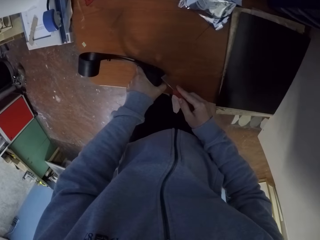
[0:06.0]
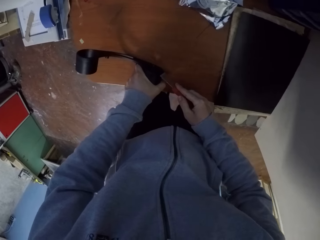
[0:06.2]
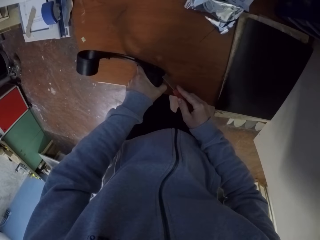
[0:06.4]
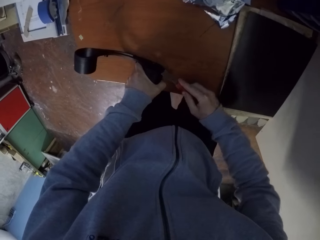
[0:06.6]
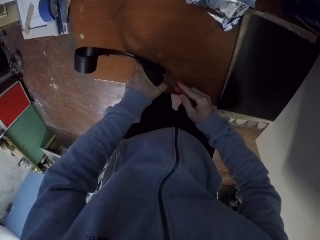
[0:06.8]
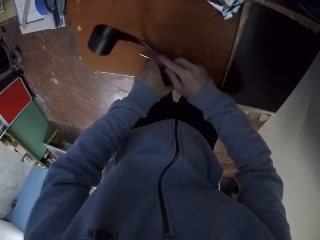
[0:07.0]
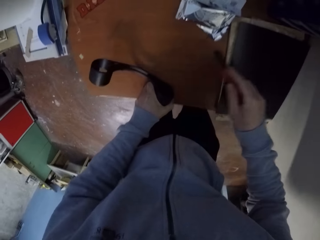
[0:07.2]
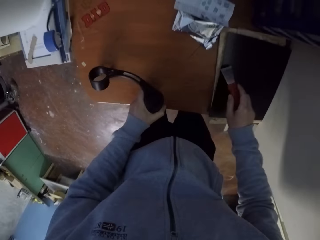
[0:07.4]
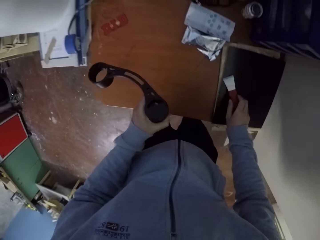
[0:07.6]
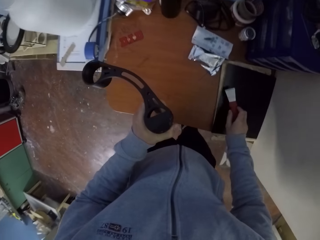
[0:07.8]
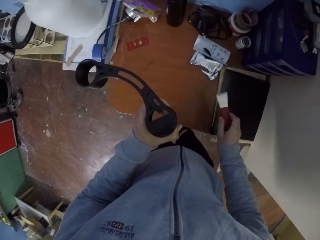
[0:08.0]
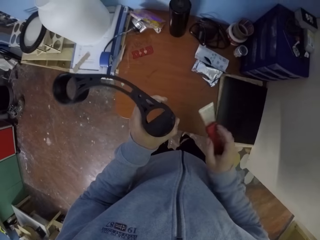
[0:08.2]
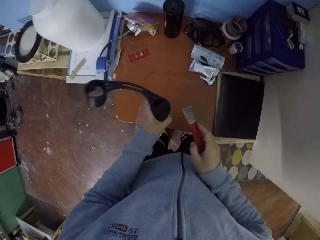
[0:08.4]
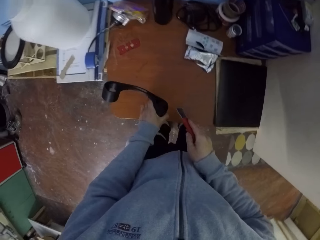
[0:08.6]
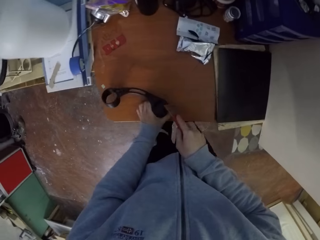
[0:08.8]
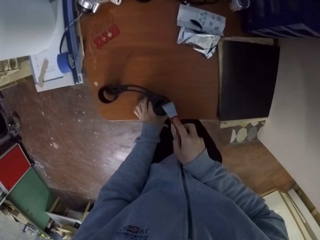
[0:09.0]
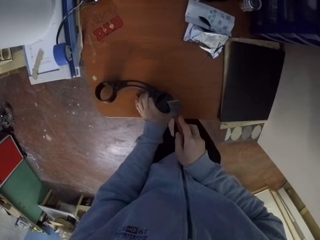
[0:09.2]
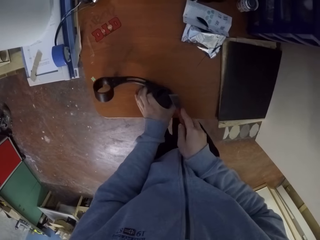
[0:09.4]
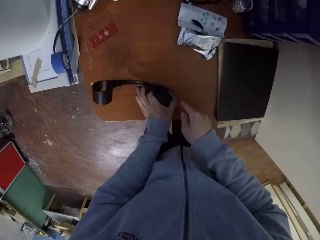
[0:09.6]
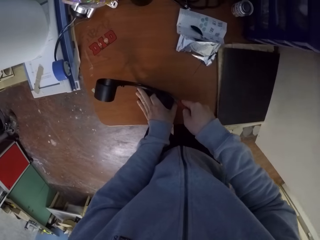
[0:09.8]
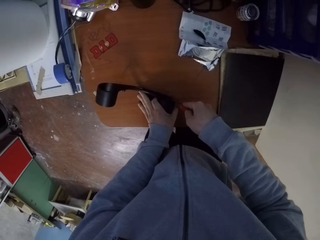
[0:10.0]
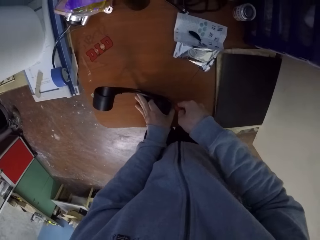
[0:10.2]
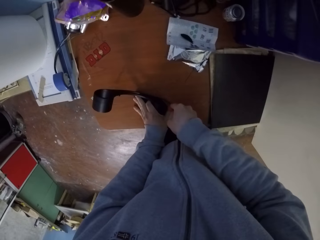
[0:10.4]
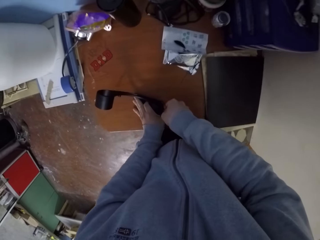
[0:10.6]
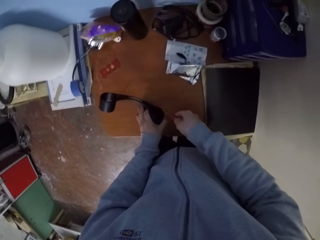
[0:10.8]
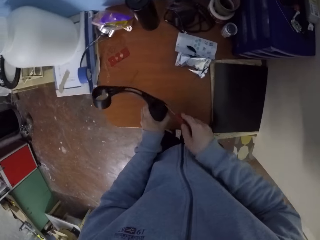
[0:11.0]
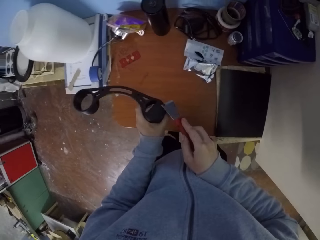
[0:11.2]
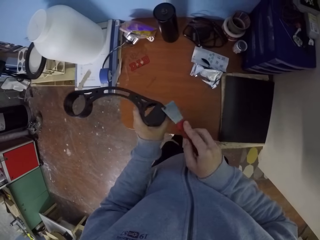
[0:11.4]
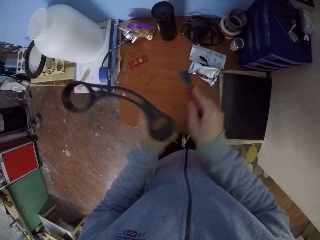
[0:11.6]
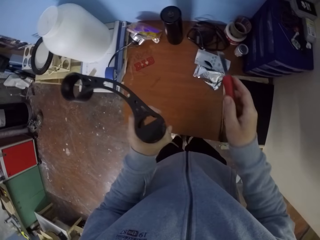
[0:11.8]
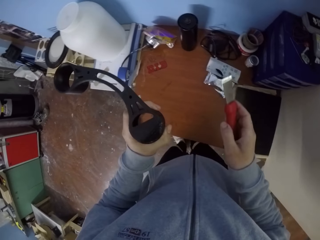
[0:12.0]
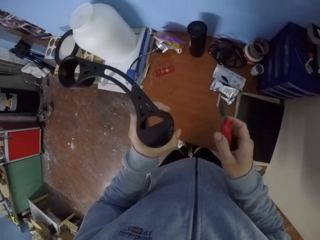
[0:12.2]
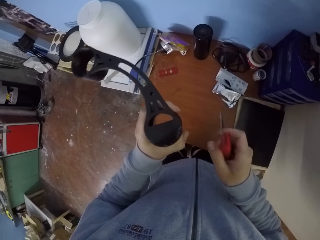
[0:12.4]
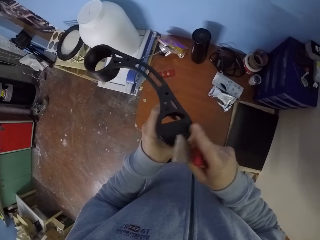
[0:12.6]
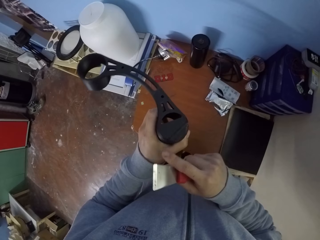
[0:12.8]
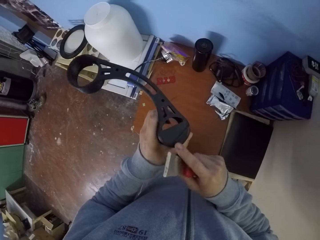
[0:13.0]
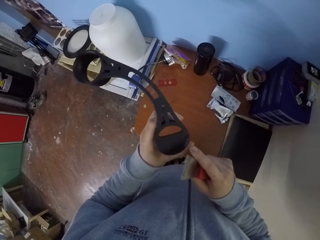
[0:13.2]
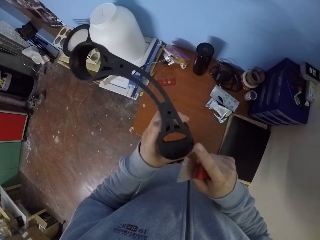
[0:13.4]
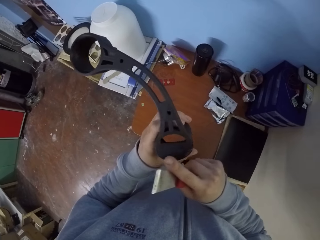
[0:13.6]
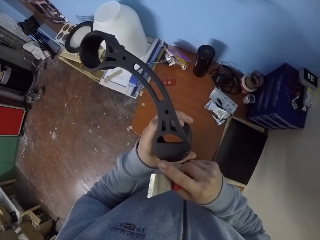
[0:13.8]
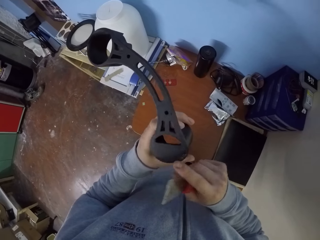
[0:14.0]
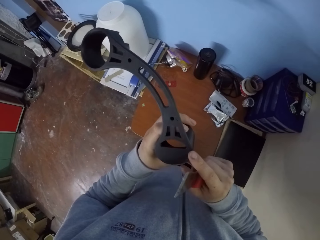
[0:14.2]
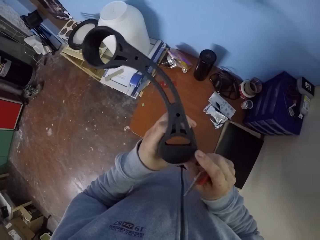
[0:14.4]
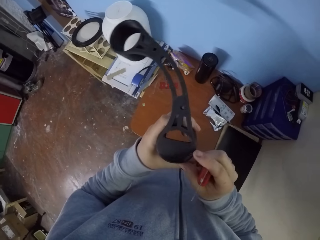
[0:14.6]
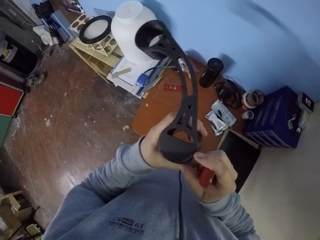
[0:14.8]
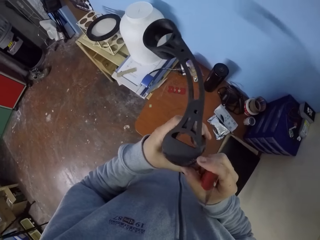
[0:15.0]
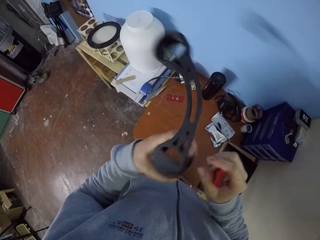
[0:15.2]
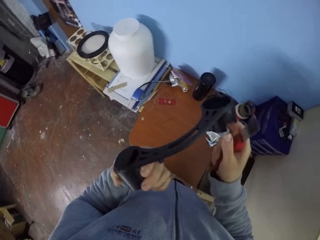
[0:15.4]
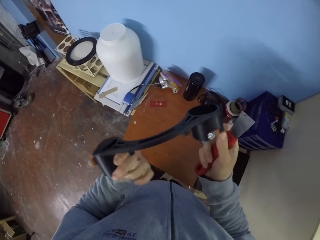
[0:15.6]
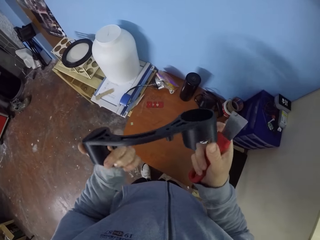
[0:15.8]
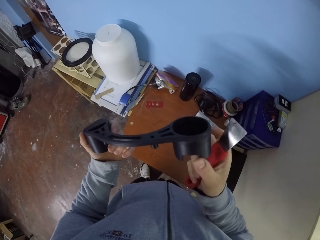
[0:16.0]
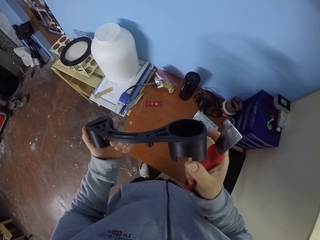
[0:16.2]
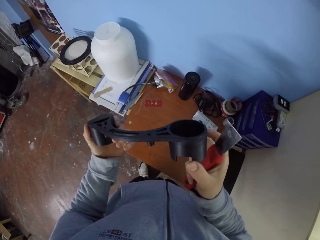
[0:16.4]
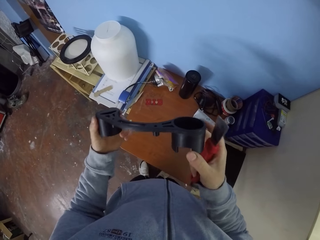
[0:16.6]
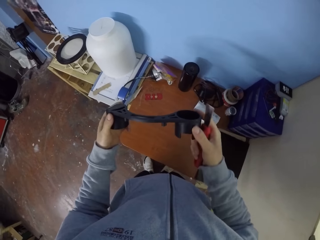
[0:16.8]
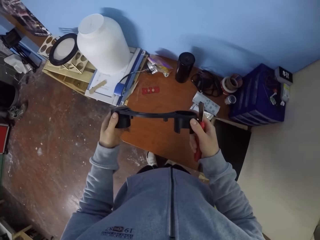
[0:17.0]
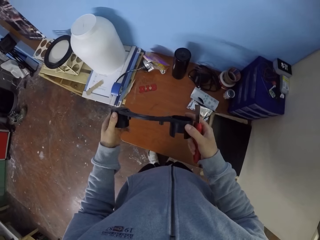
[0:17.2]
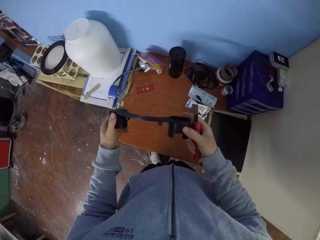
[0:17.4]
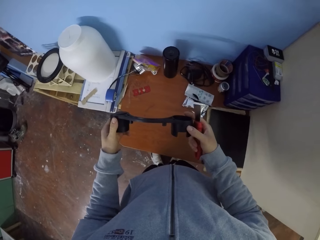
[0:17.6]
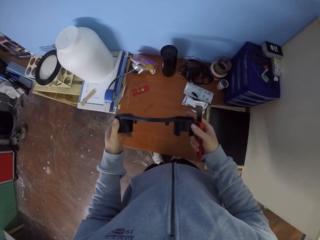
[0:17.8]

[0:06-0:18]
The camera wearer picks up the plastic case on the table with his left hand. He opens a part of the plastic case in his left hand on the table with the scraper in his right hand. He picks up the plastic case on the table with his left hand and the scraper in his right hand. He touches the plastic case in his left hand with his right hand. He looks at something.

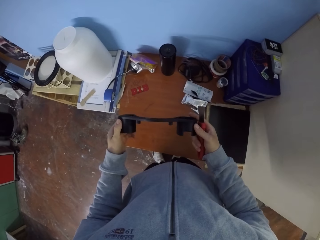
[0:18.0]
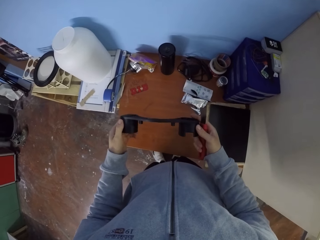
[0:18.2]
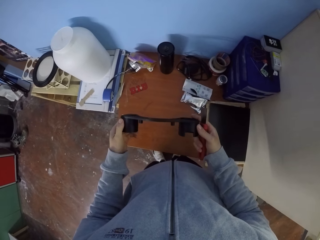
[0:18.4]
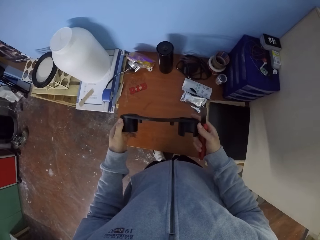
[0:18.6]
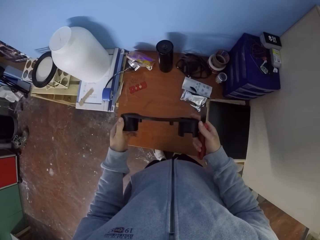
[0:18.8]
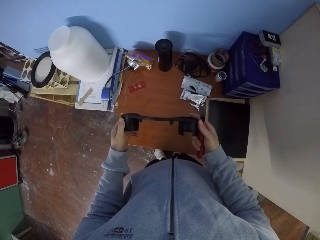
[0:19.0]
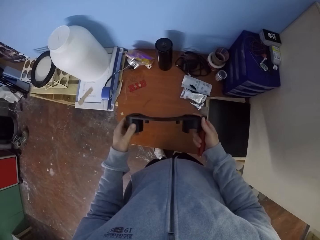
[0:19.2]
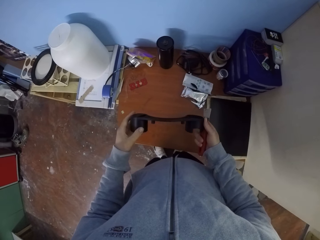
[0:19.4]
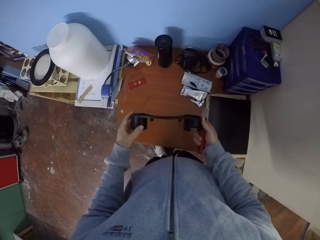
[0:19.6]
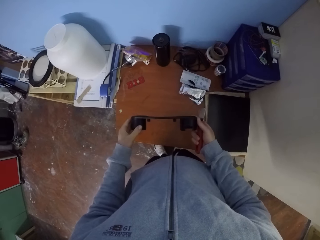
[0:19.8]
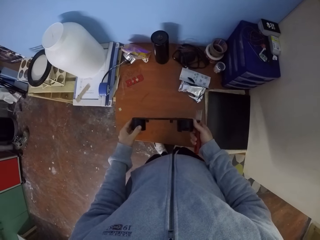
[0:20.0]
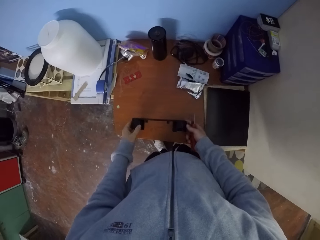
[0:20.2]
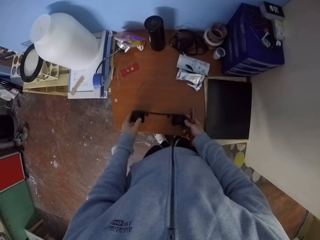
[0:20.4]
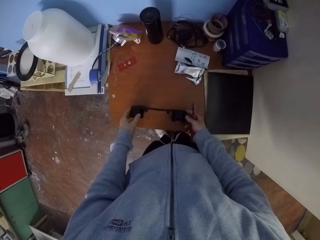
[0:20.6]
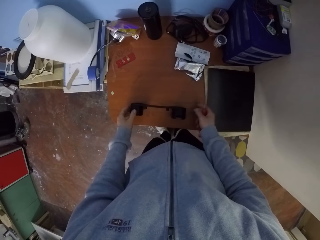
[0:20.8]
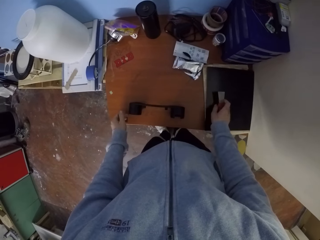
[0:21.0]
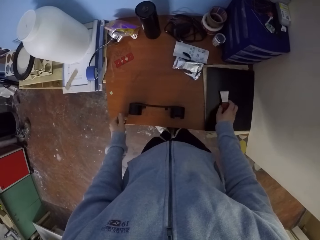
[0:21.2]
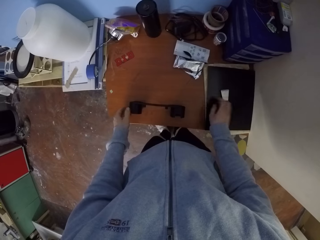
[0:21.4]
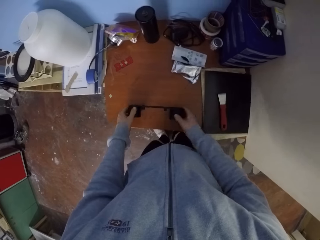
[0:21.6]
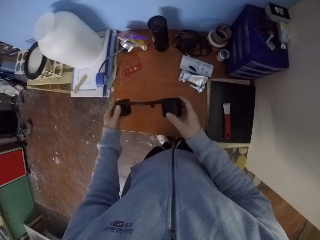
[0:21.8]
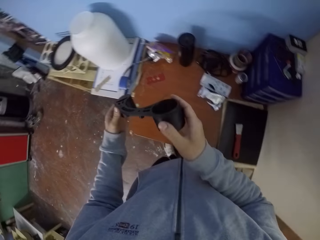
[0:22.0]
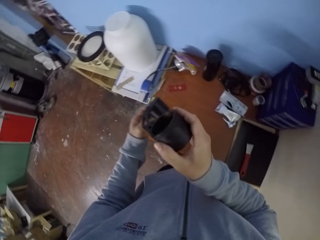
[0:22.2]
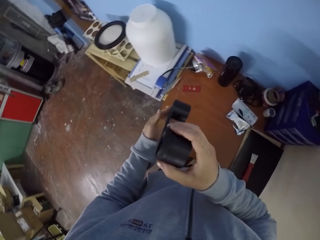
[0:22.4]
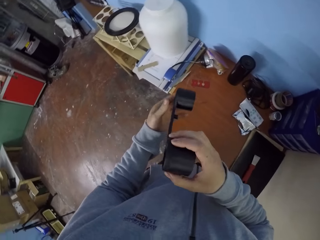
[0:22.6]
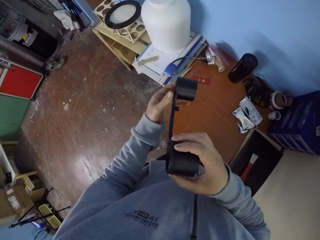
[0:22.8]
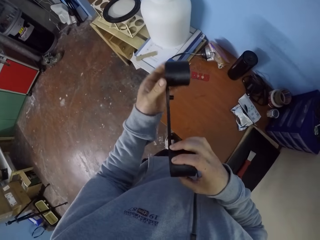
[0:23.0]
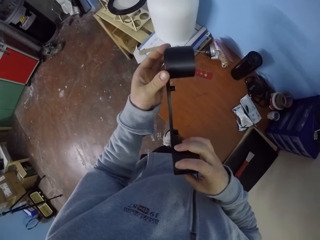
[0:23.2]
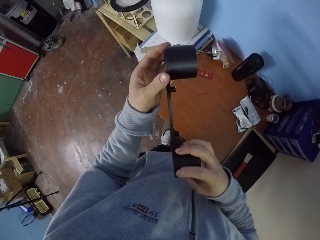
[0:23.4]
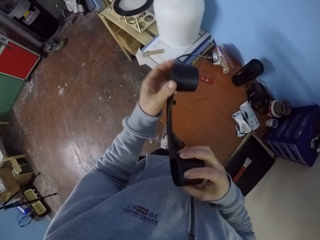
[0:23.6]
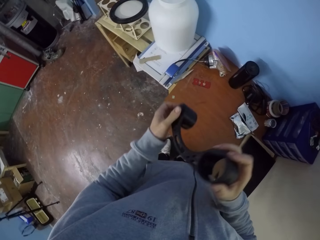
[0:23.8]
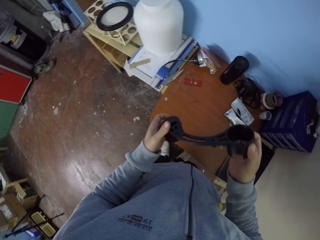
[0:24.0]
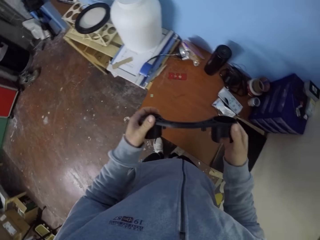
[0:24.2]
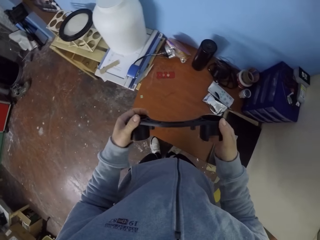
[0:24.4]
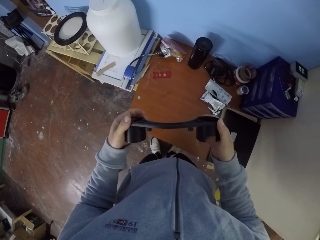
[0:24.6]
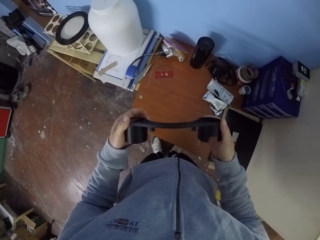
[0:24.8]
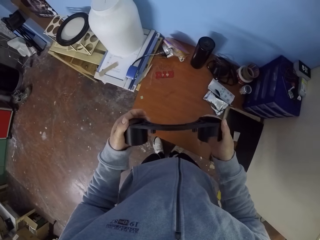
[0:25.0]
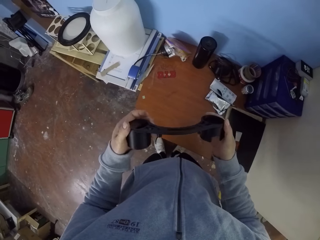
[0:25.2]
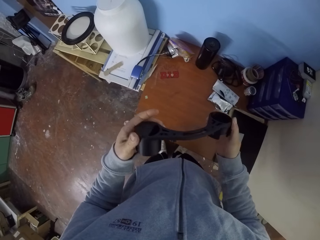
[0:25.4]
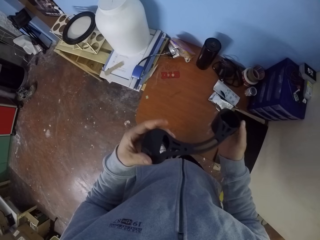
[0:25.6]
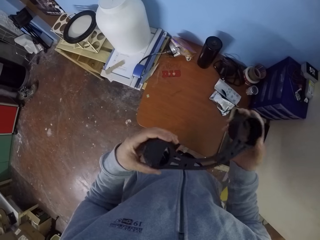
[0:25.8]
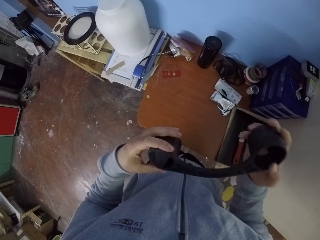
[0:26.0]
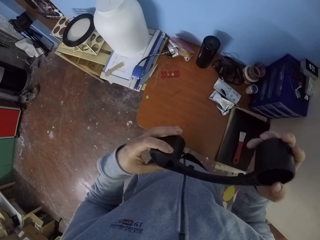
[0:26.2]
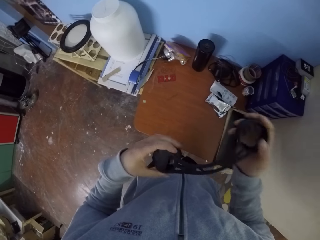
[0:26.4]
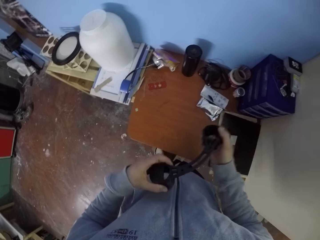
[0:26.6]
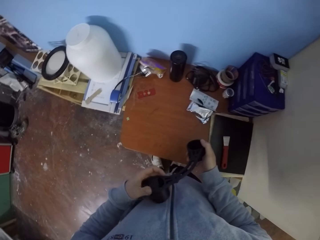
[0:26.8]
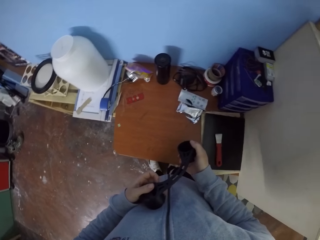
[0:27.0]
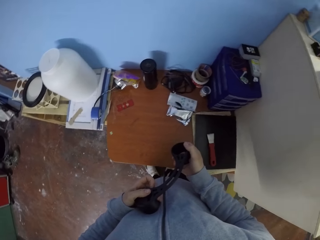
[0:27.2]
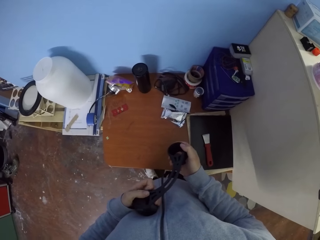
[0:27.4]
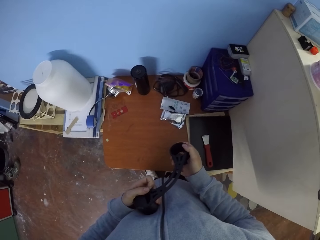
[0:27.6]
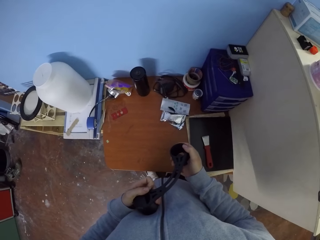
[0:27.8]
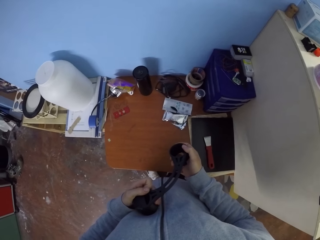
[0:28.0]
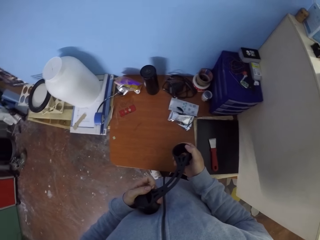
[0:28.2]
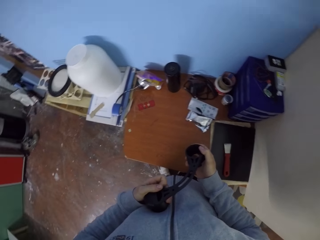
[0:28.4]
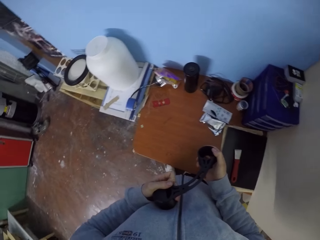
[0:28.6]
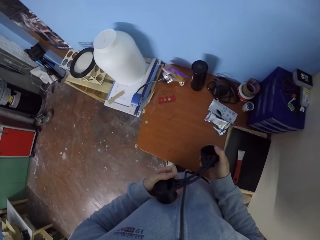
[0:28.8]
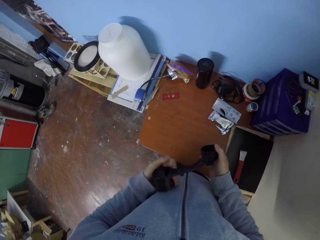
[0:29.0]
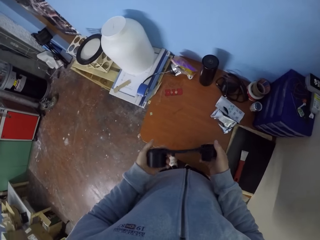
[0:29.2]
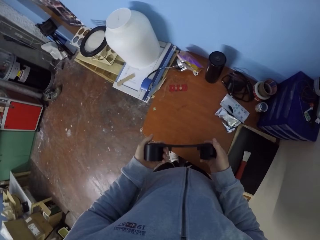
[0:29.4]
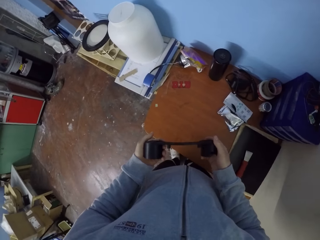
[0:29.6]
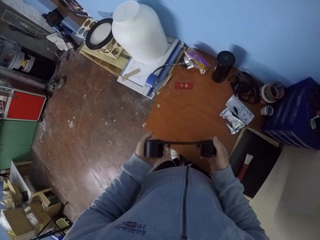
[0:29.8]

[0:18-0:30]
The camera wearer drops the plastic case on the table with his hands. He drops the scraper in his right hand on the table. He picks up the plastic case on the table with his hands. He looks at something.
